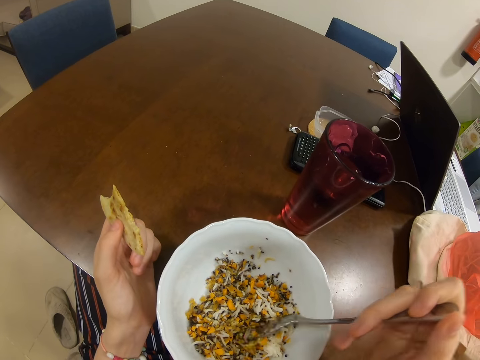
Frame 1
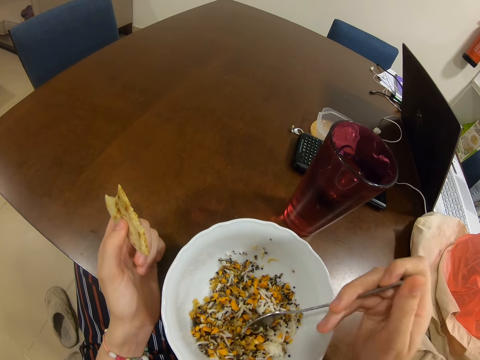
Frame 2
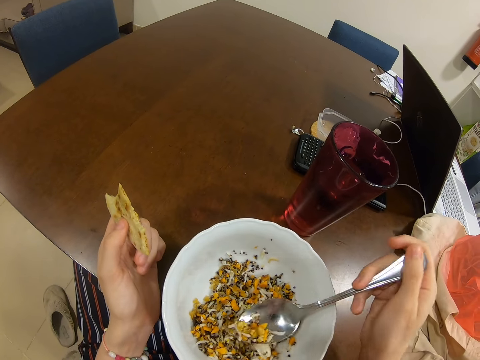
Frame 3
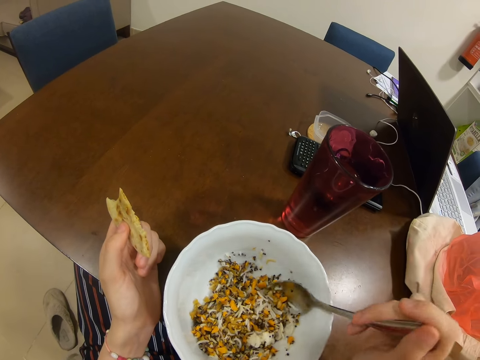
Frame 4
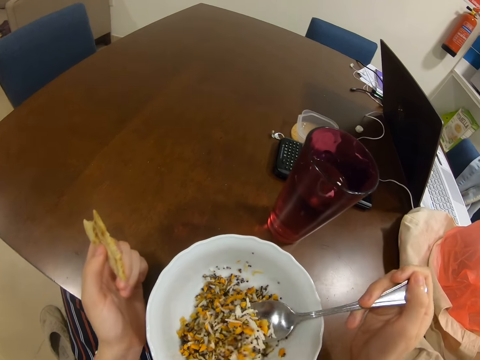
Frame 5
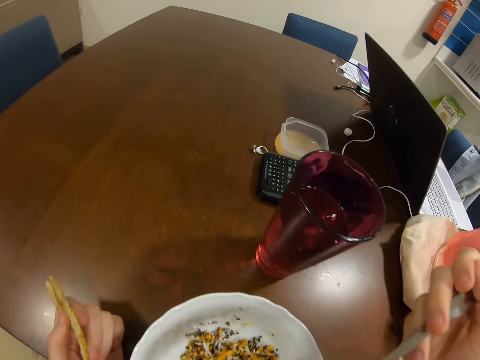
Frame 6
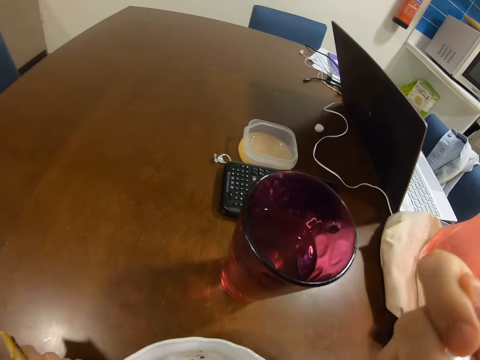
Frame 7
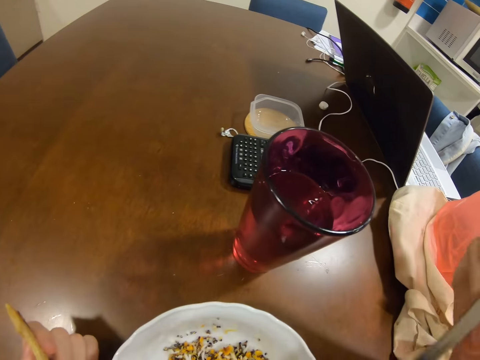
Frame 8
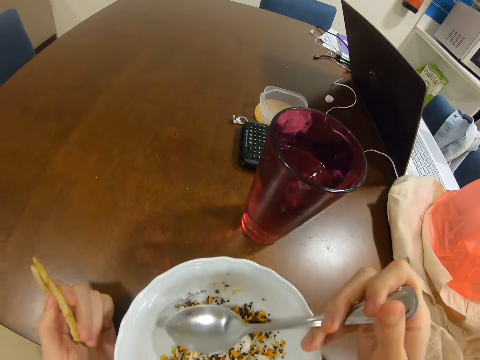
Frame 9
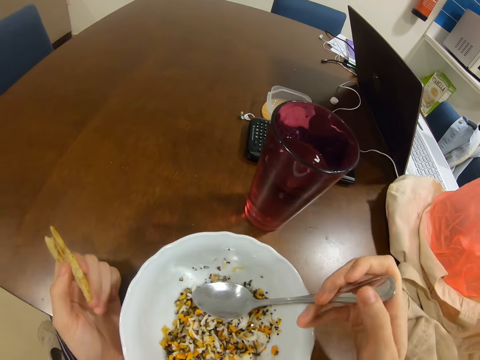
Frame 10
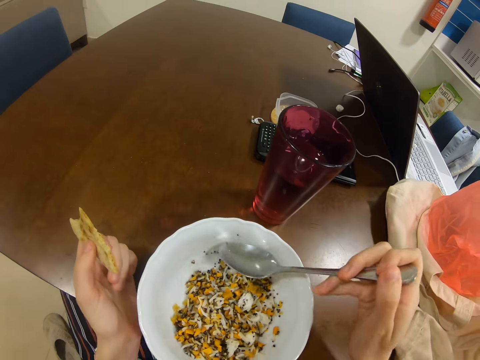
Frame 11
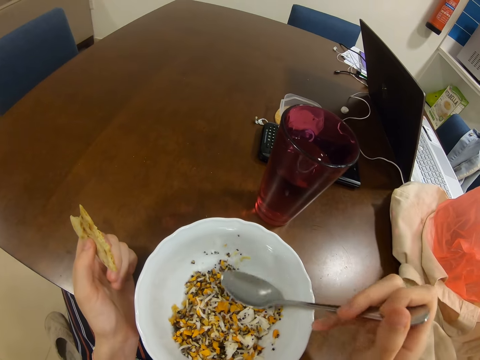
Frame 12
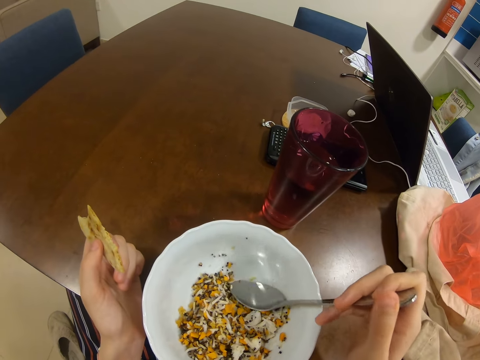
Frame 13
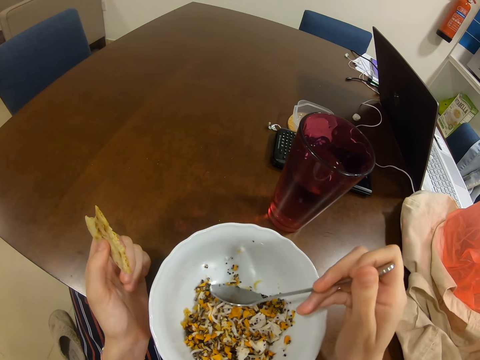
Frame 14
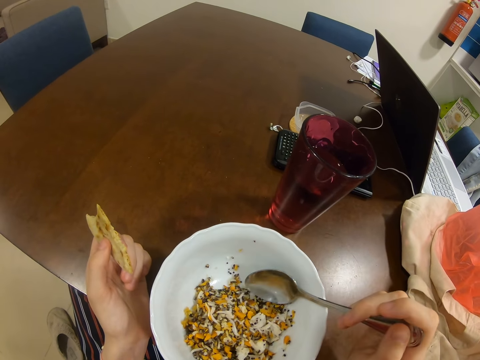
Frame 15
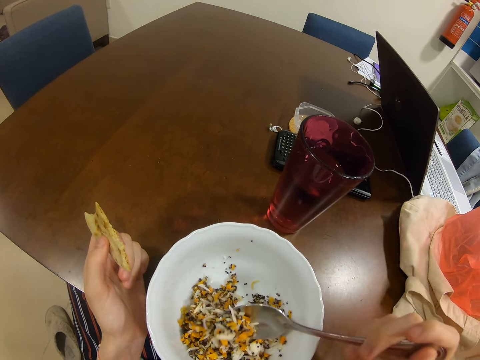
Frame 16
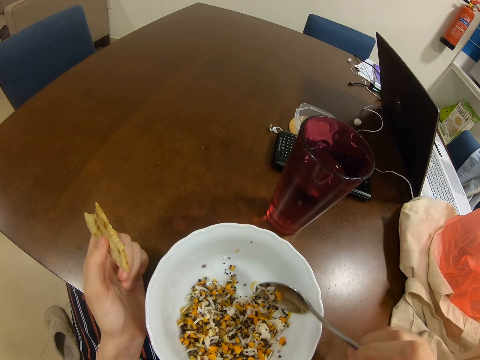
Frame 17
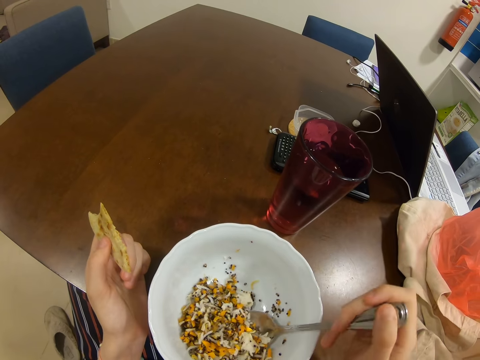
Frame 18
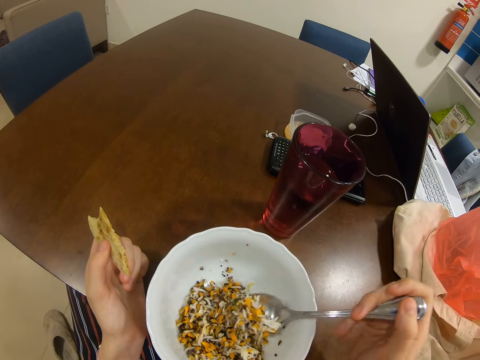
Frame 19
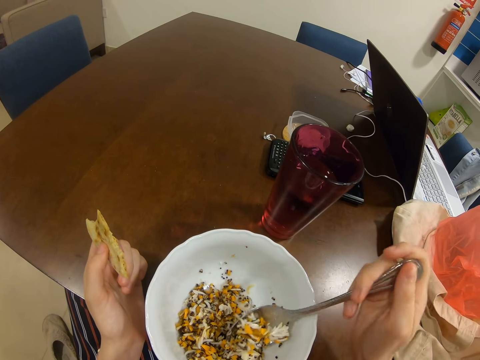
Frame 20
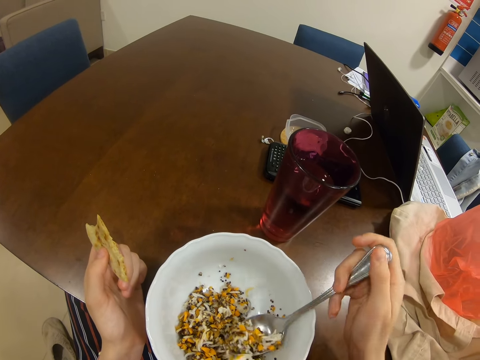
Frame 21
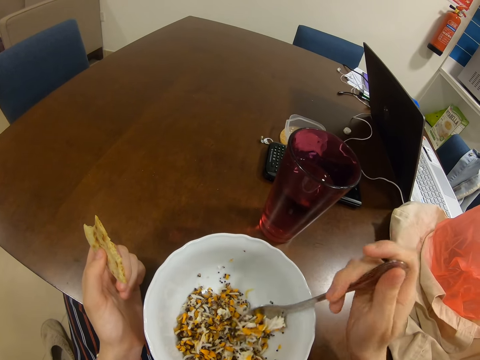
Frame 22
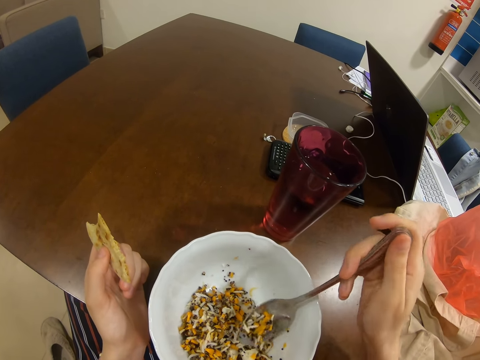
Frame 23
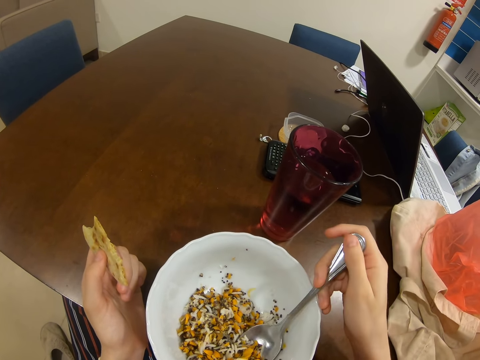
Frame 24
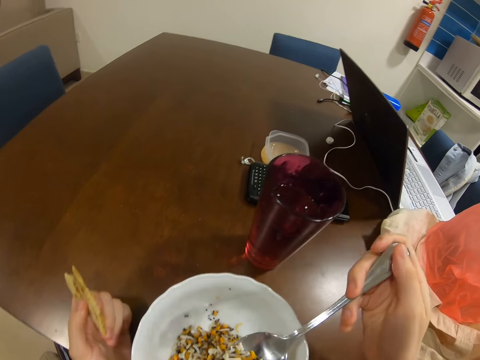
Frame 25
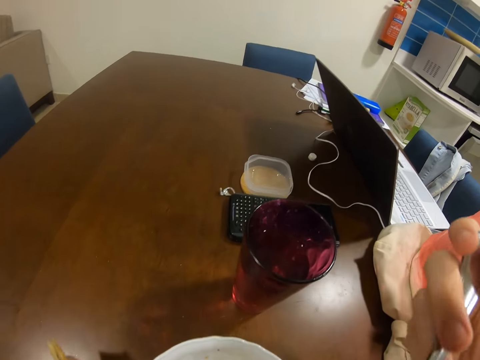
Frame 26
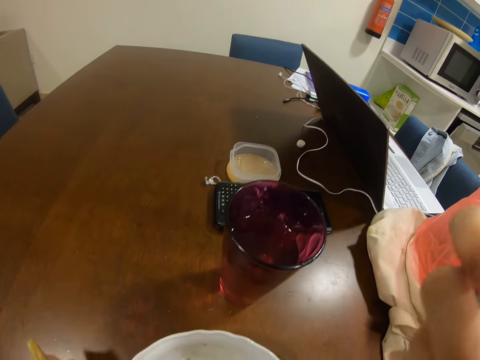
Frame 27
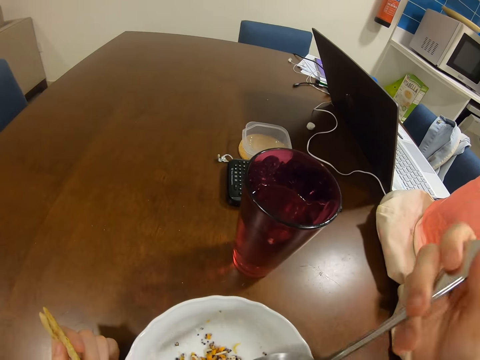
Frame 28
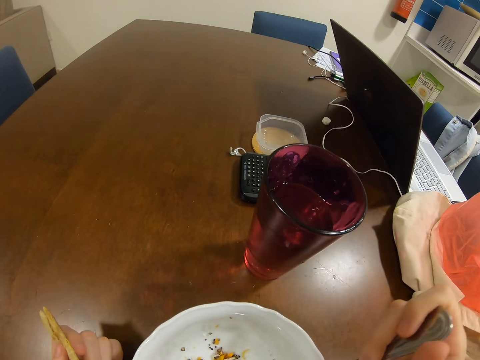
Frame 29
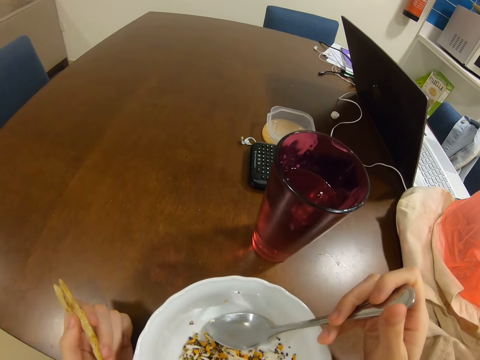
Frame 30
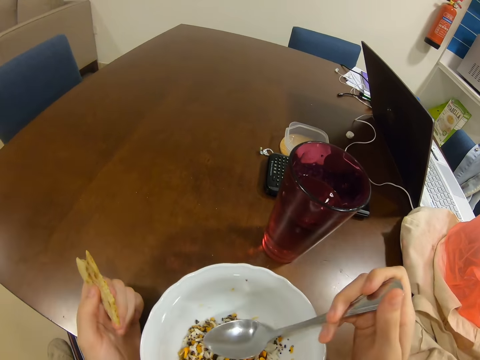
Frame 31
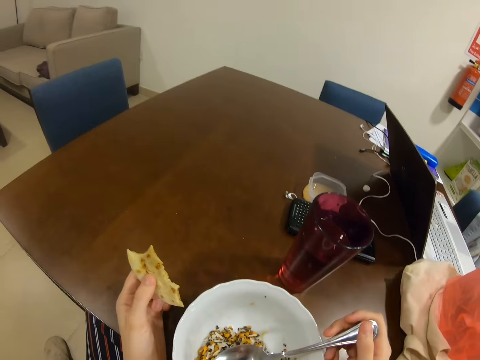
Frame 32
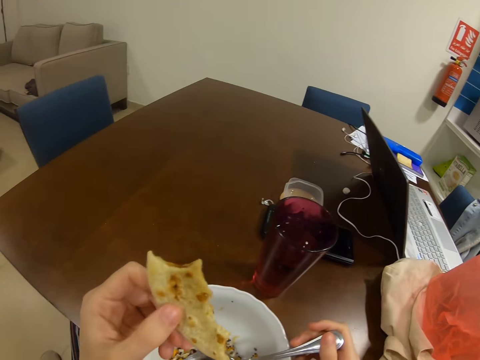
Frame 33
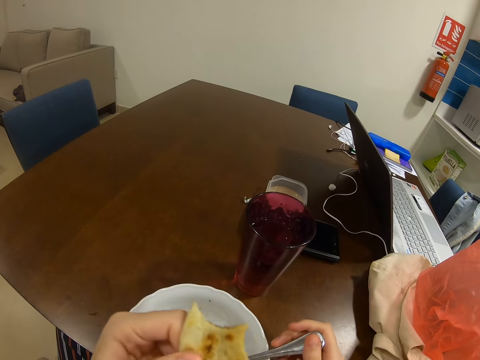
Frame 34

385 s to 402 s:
The camera wearer scoops food from a bowl. They eat the food. They put a spoon in the bowl. They turn the food in the bowl with the spoon. They scoop the food from the bowl. They eat the food. They put the spoon in the bowl.

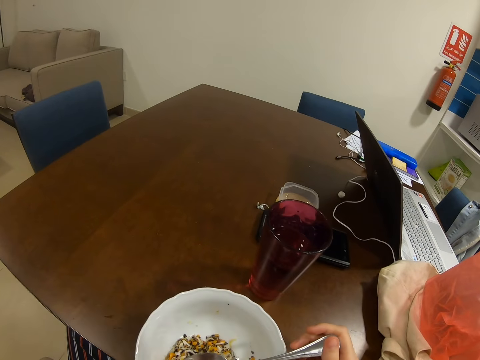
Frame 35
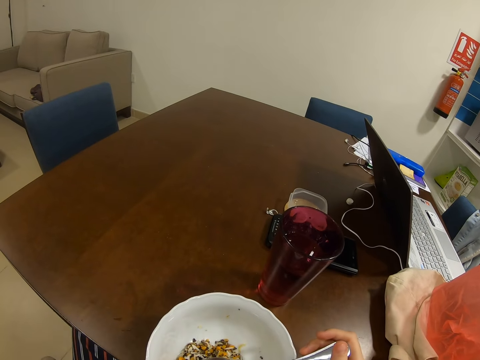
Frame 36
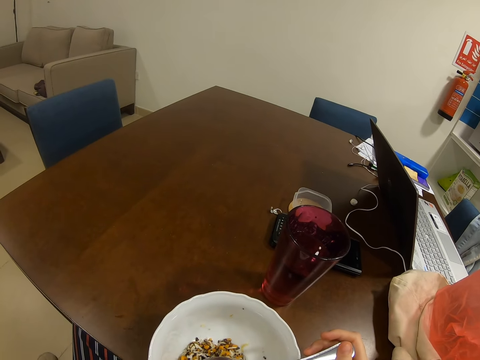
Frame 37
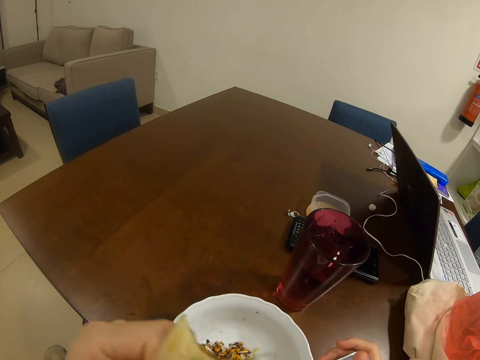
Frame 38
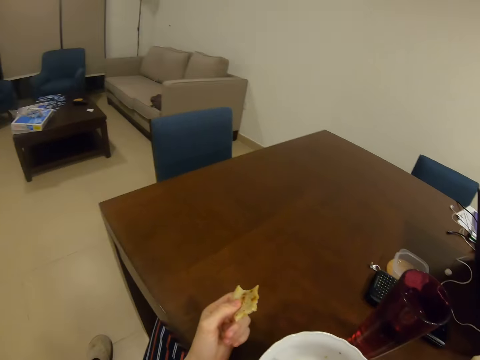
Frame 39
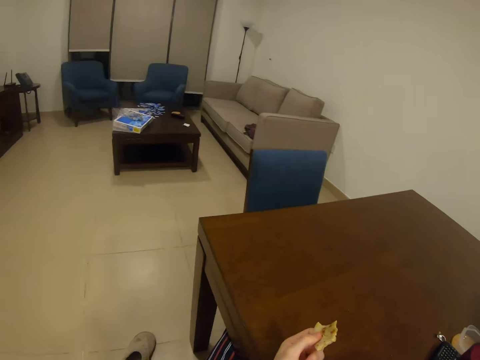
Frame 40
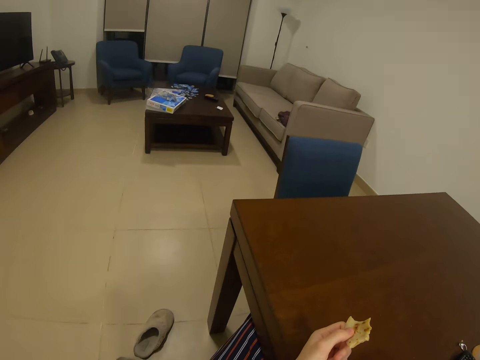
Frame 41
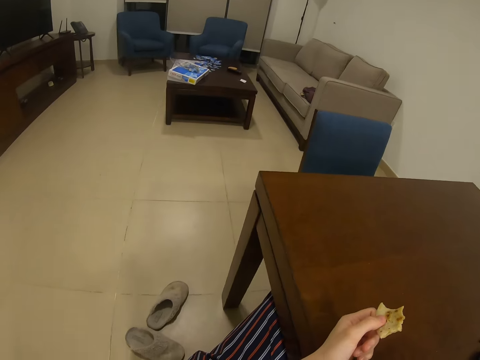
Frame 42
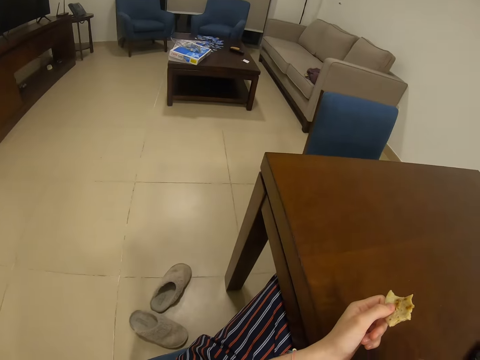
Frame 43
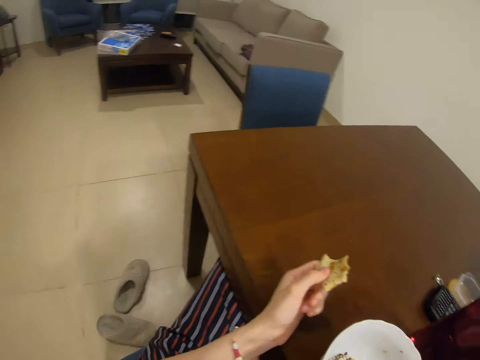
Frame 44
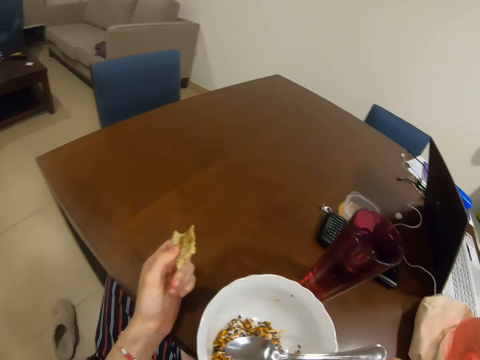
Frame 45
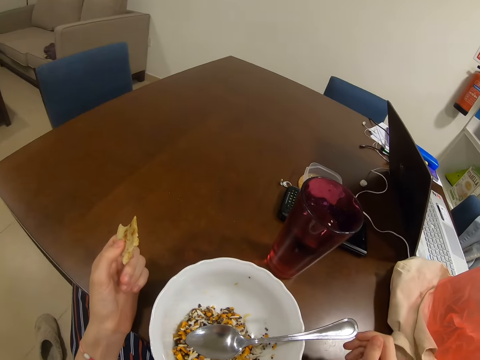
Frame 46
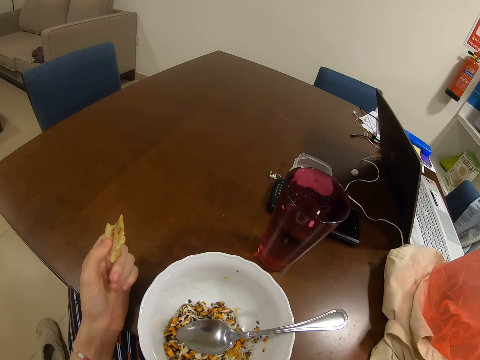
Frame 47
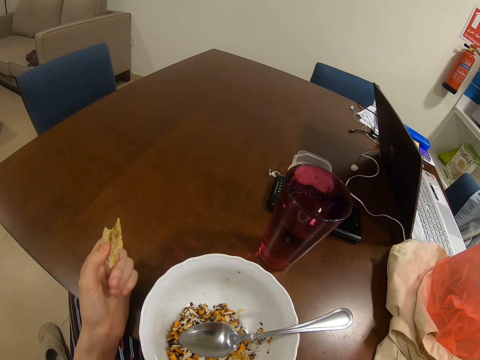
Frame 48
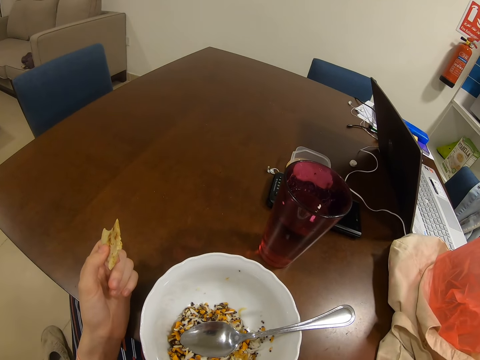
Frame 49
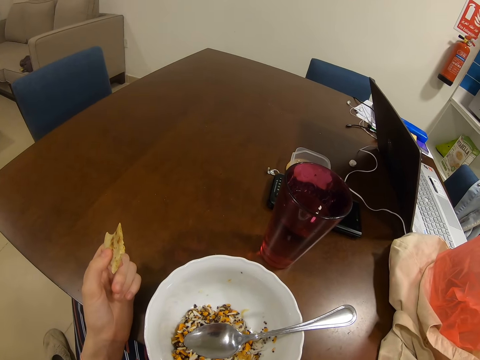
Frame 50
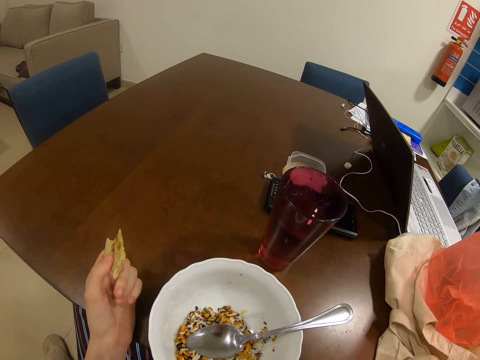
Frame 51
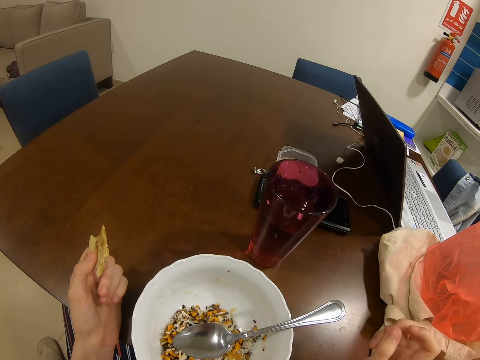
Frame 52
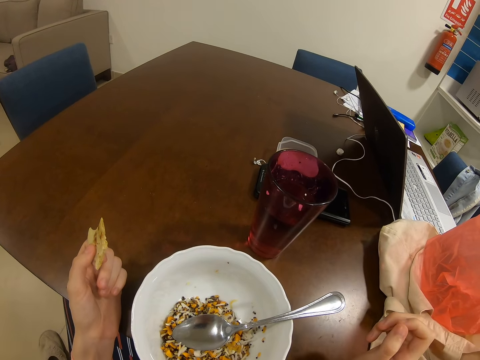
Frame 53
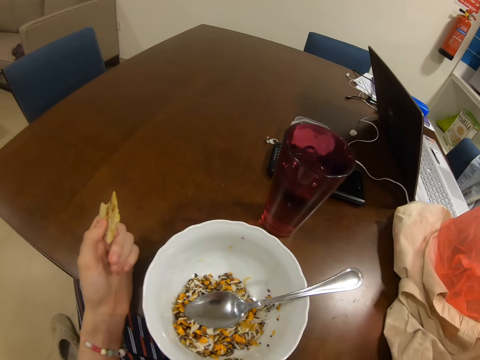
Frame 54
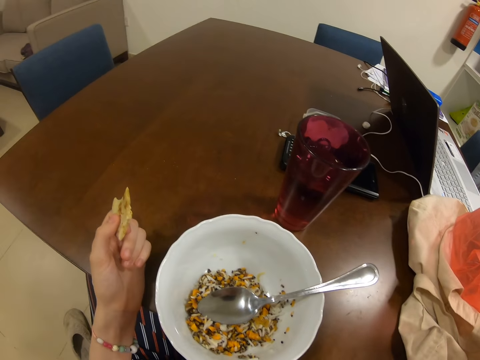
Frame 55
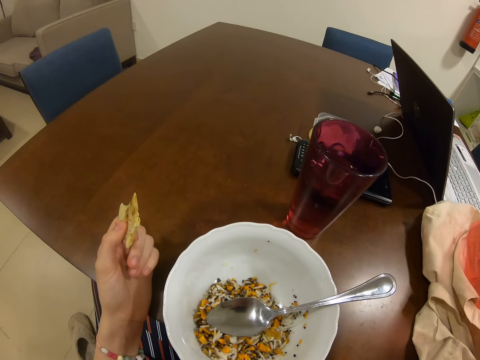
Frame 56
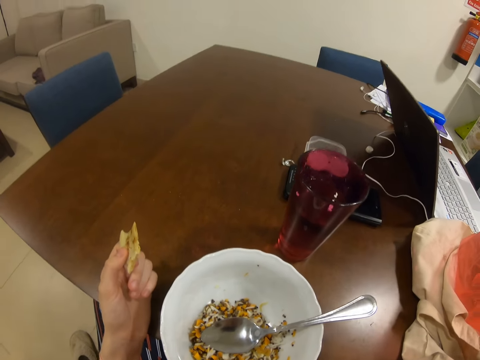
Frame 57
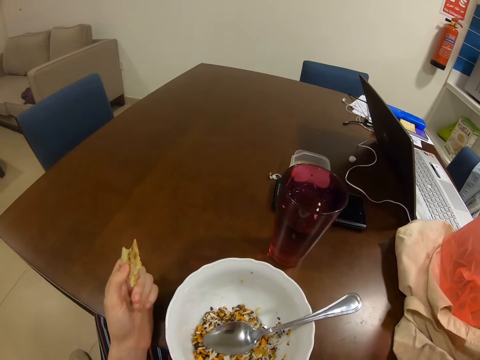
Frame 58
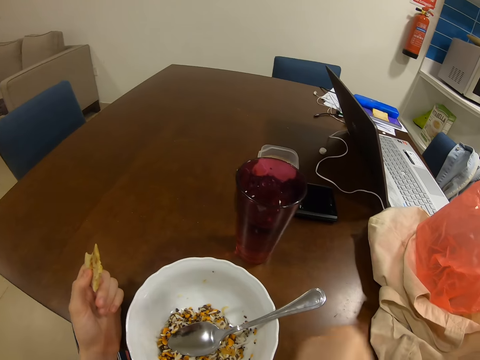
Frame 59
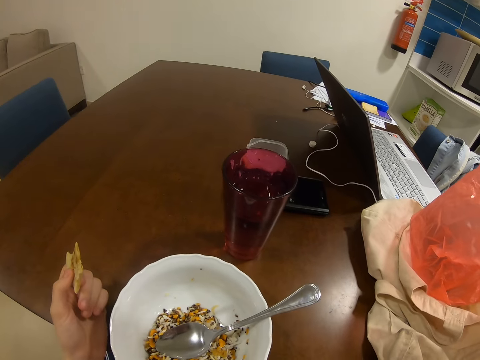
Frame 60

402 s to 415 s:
The camera wearer eats bread. They look around. They look around again. They move a hand.
